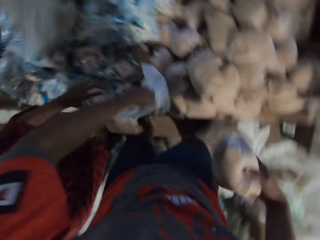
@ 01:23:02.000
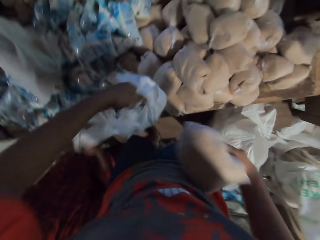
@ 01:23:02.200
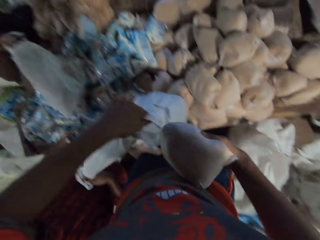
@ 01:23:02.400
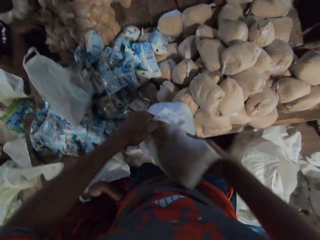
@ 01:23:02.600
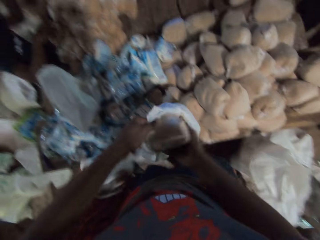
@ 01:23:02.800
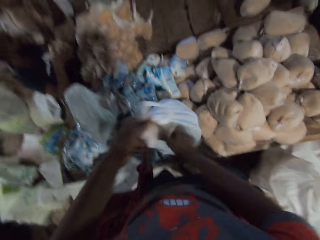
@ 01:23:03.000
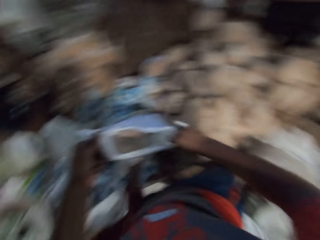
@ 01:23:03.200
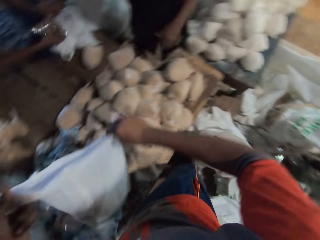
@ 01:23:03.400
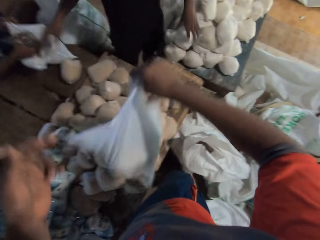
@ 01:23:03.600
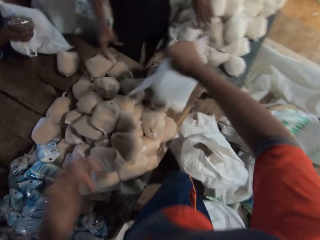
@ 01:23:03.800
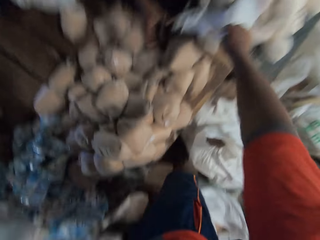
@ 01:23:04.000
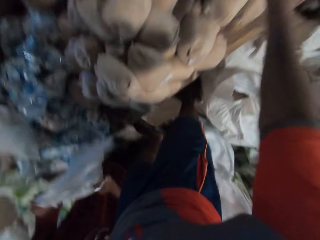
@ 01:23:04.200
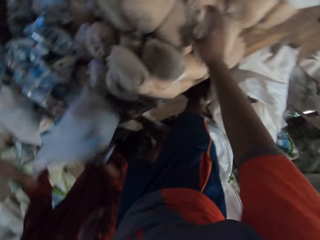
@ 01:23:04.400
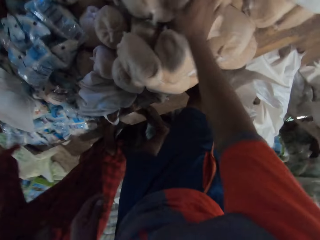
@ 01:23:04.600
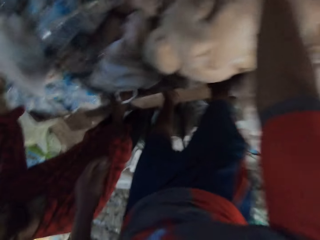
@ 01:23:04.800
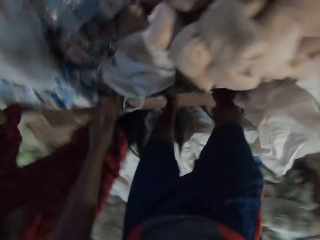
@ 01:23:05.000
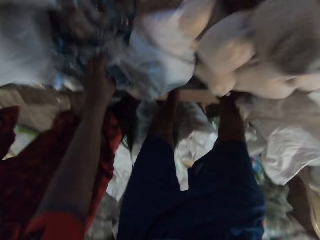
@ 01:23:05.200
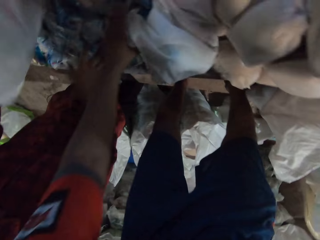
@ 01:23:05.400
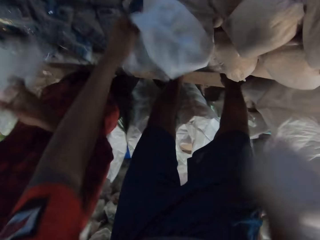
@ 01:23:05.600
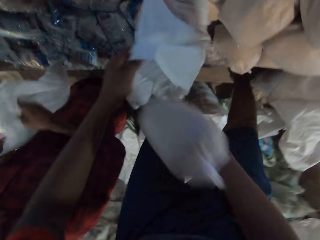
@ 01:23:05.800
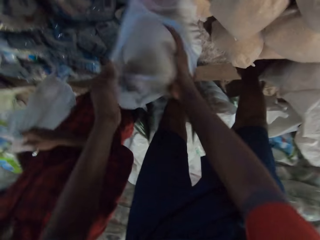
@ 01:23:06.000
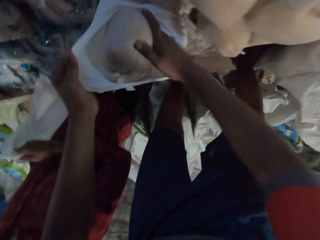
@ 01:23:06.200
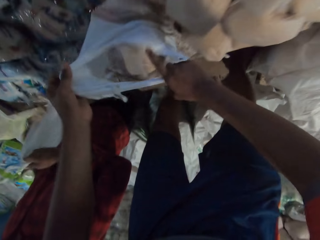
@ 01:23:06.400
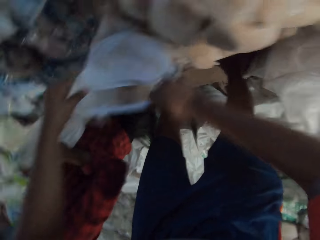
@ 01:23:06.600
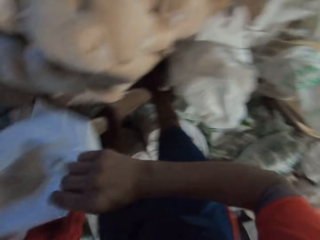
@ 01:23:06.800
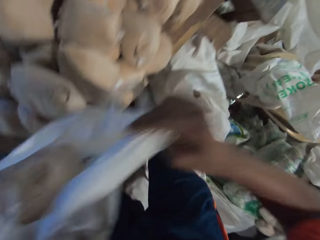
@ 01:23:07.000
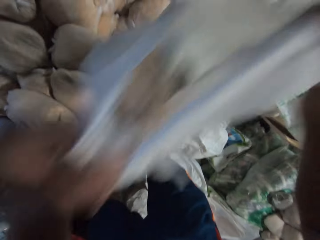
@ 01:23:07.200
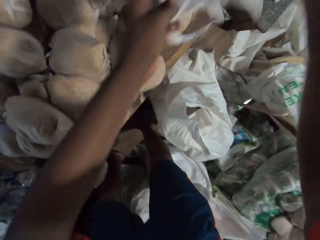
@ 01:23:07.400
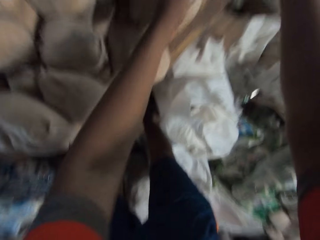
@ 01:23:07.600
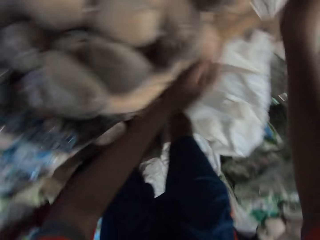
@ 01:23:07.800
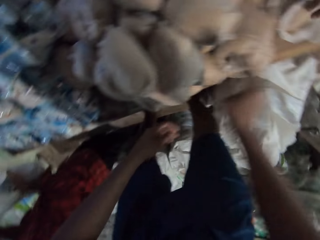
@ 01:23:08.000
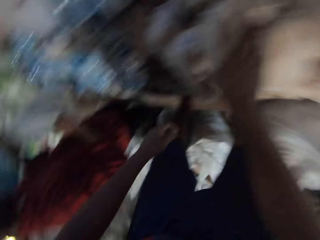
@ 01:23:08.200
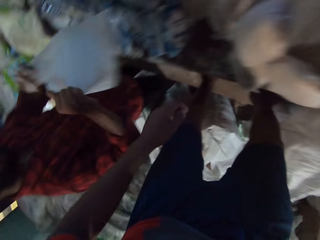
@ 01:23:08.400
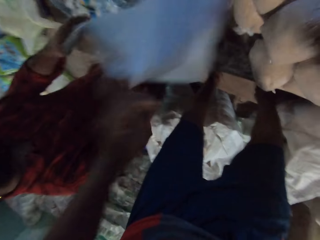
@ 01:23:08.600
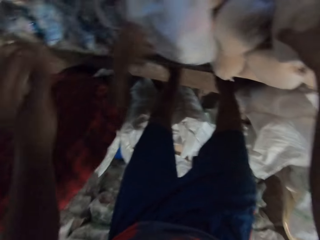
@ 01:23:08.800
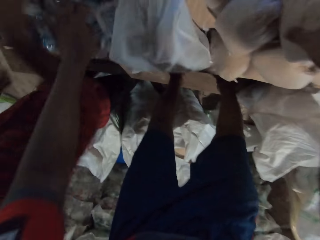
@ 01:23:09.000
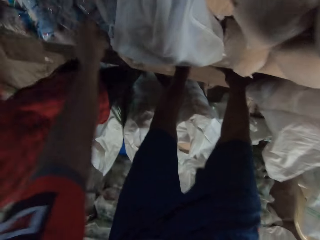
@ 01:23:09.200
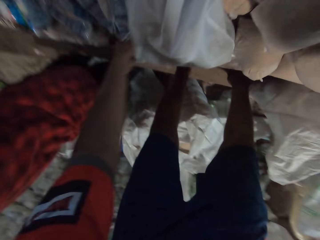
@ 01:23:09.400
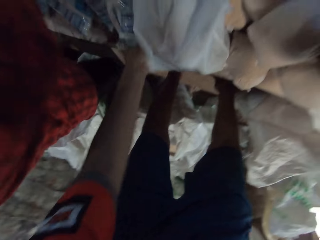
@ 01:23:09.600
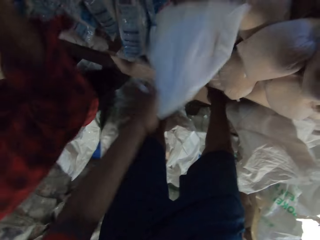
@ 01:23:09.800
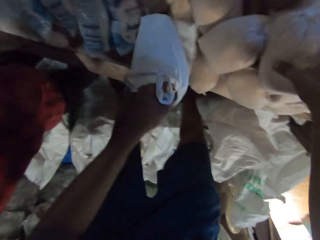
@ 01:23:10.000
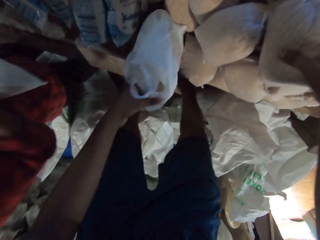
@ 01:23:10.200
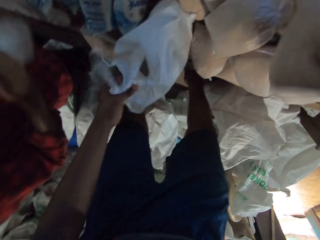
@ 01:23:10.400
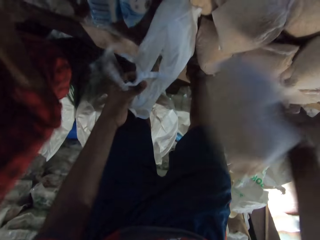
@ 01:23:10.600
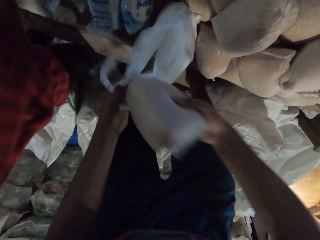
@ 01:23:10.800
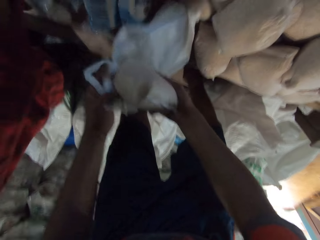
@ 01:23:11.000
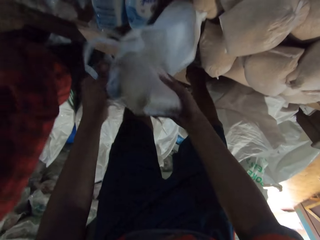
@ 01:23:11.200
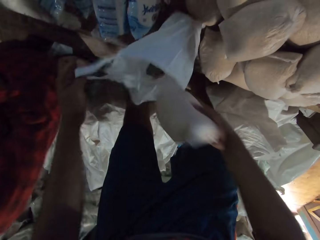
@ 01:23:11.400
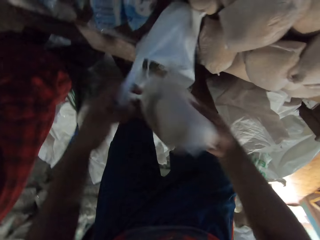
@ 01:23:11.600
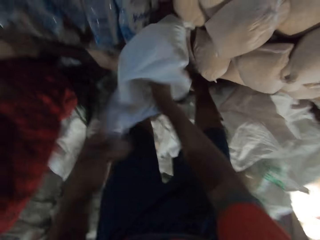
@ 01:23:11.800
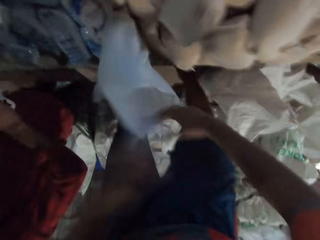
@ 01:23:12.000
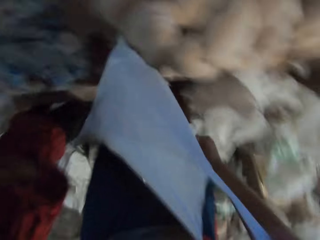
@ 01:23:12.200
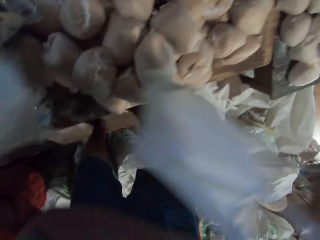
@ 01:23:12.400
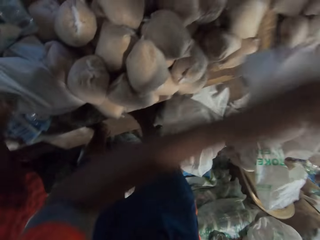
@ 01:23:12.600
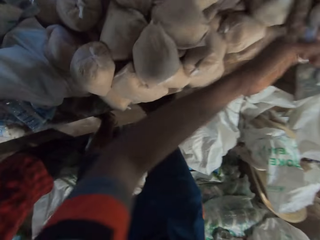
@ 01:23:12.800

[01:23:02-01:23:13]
A man drops a filled bag in his hands on the table. Another man picks the filled plastic bag from the table with both his hands. The camera wearer puts a pack of broken wheat in his right hand into the filled plastic bag or paper bag in his left hand. The first man picks a pack of cereal from the table with his right hand. The camera wearer drops the filled plastic bag on the table with his right hand. A third man drops a filled plastic bag in his right hand on the table, and picks the filled plastic bag from the table with his right hand. The camera wearer picks the filled plastic bag from the table with his left hand. He puts a pack of broken wheat in his right hand into the filled plastic bag in his left hand. He drops the filled plastic bag on the table with his right hand. The third man drops the filled plastic bag in his right hand on the table. The camera wearer converses with the third man. He picks the paper bag. The third man picks the filled plastic bag from the table with his right hand. The camera wearer picks a pack of broken wheat from the table with his right hand. He puts the pack of broken wheat in his right hand into the filled plastic bag in his left hand. The third man drops the filled plastic bag in his right hand on the table.

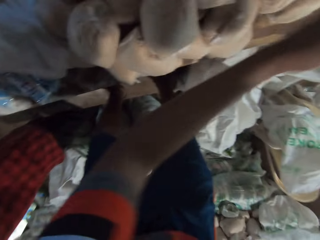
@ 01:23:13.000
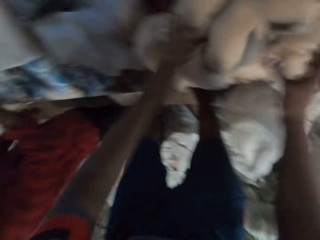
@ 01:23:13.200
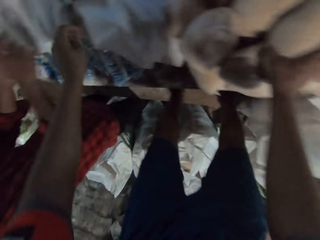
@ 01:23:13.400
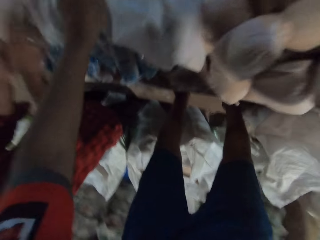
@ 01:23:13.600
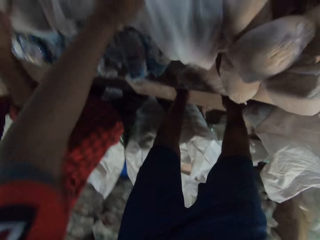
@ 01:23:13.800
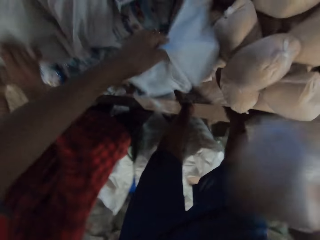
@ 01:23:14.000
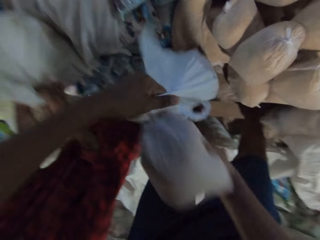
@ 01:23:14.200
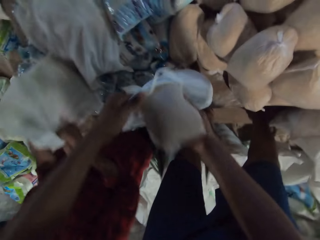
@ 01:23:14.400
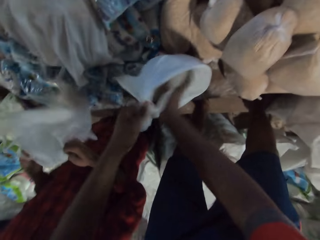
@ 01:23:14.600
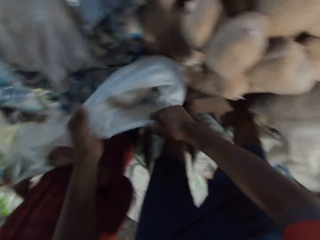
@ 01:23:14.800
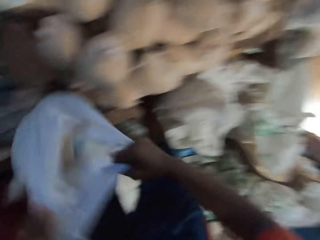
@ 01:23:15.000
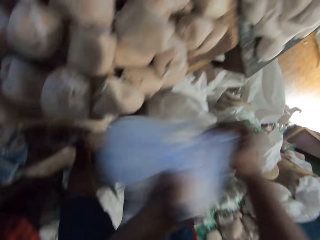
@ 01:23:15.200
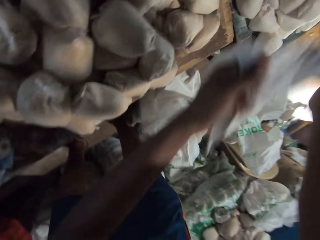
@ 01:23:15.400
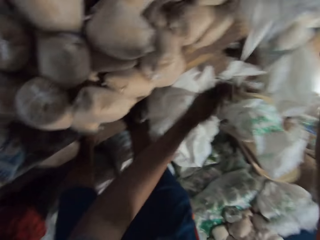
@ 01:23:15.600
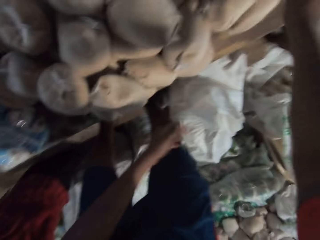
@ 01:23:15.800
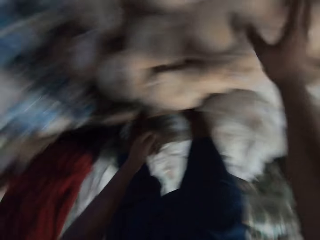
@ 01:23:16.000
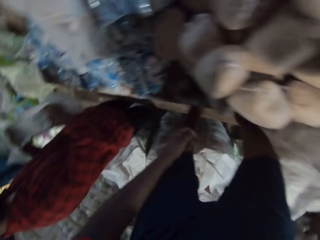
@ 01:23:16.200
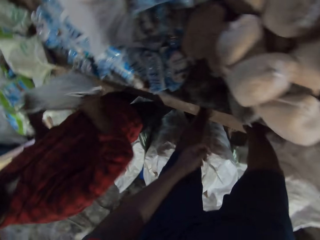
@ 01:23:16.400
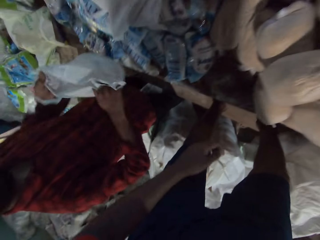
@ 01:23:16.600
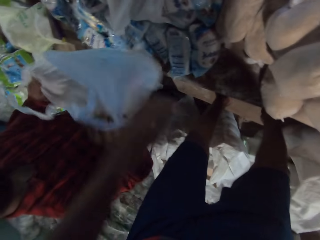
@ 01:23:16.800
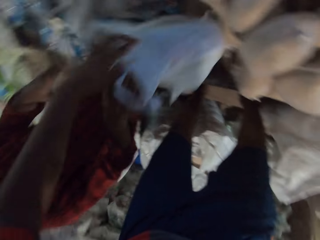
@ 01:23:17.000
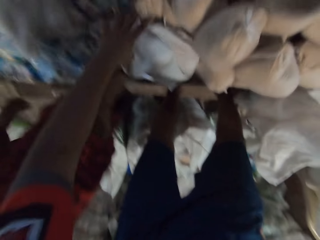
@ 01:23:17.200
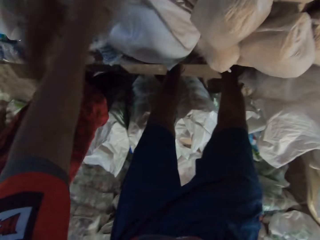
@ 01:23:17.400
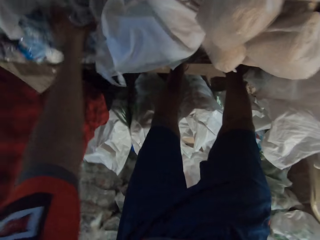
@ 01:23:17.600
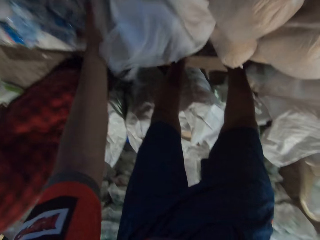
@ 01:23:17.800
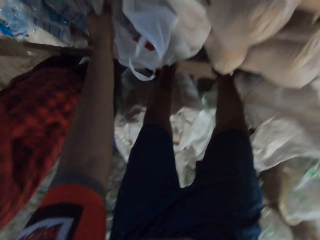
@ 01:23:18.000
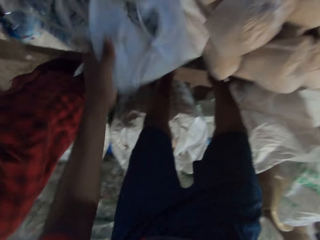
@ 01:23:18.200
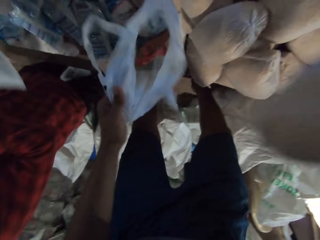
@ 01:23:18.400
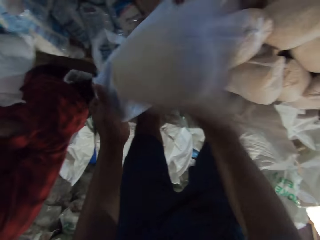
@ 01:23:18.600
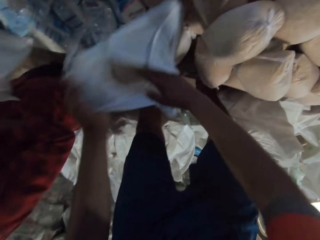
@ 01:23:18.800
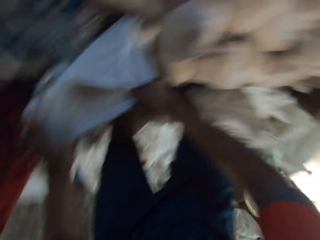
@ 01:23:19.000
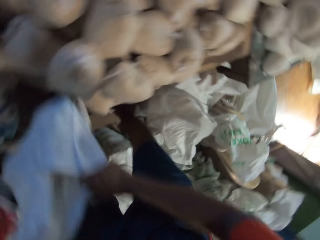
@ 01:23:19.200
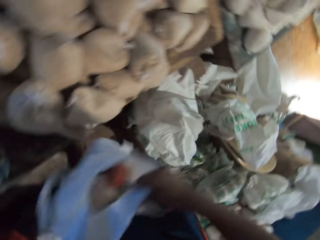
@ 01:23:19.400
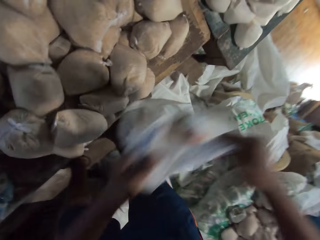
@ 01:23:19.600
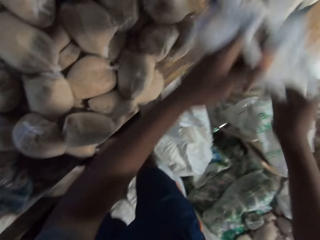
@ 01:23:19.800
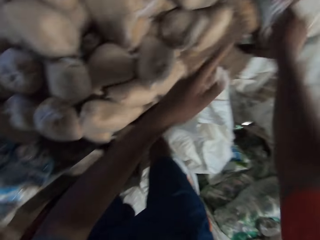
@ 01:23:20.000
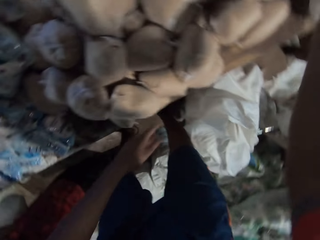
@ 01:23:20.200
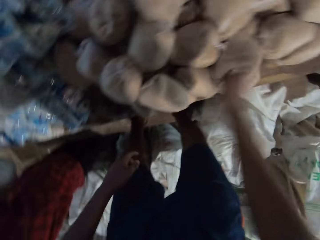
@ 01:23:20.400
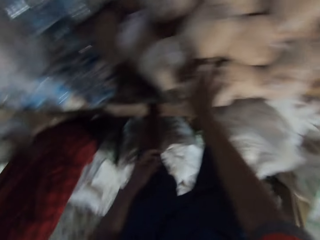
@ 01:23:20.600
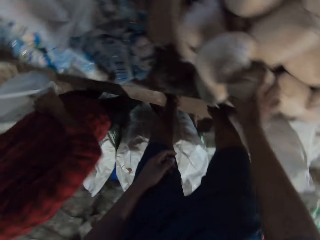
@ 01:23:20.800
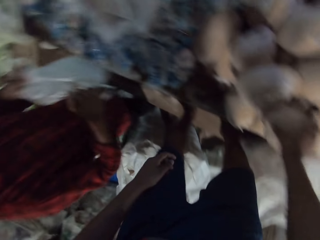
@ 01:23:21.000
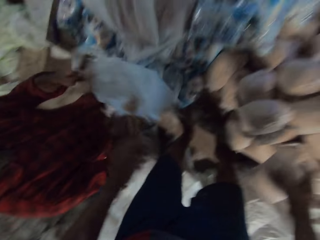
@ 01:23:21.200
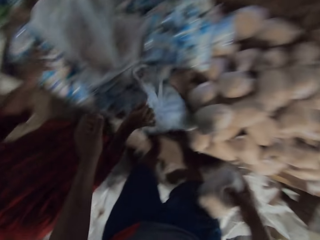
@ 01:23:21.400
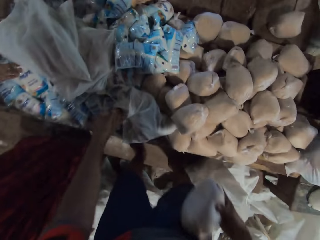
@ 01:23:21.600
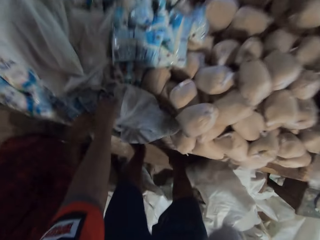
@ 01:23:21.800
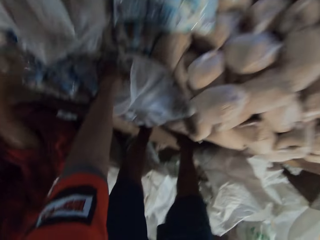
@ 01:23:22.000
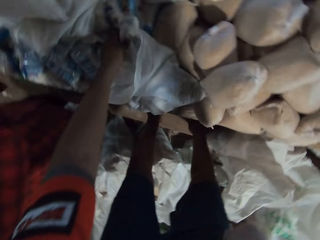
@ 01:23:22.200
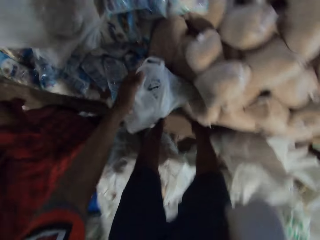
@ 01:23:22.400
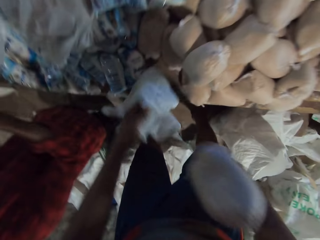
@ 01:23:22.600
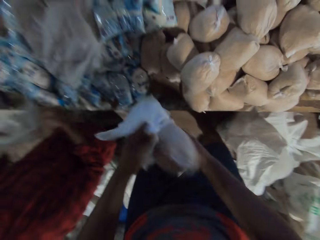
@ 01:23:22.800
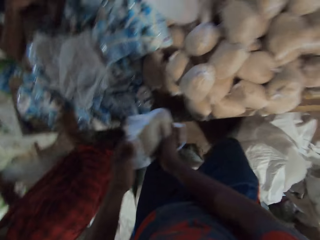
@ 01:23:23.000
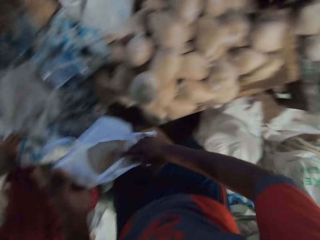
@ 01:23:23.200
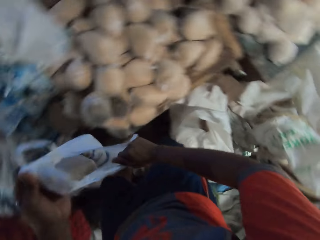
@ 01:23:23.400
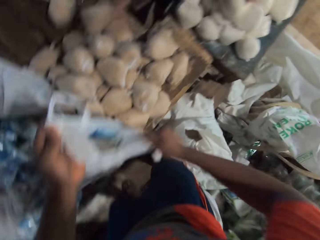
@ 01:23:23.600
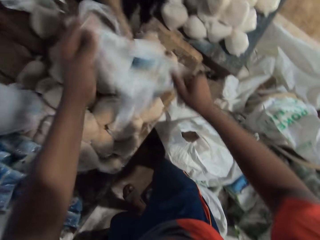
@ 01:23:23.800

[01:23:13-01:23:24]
The camera wearer drops the filled plastic bag on the table with both hands. He picks a pack of broken wheat from the table with his right hand. A man picks a filled plastic bag from the table with both hands. The camera wearer picks the filled plastic bag from the table with his left hand. He puts the pack of broken wheat in his right hand into the filled plastic bag in his left hand. He drops the filled plastic bag on the table with his right hand. The man drops the filled plastic bag in his right hand on the table. The camera wearer puts a pack of broken wheat in his right hand into the filled plastic bag on the table. He picks the filled plastic bag from the table with both hands. He drops the filled plastic bag on the table with his right hand. He picks a pack of broken wheat from the table with his right hand. The man drops the filled plastic bag in his right hand on the table, and picks the filled plastic bag from the table with his right hand. The camera wearer picks the filled plastic bag from the table with his left hand. He puts the pack of broken wheat in his right hand into the filled plastic bag in his left hand.
